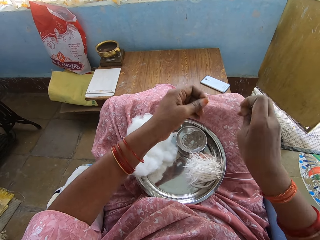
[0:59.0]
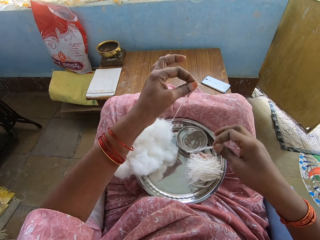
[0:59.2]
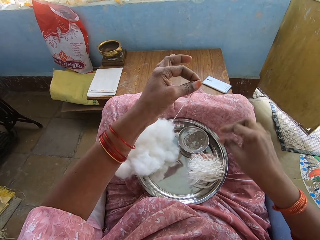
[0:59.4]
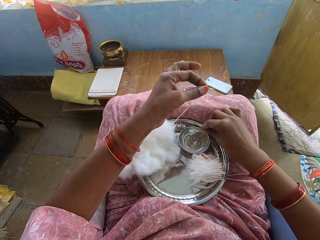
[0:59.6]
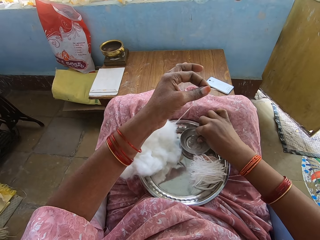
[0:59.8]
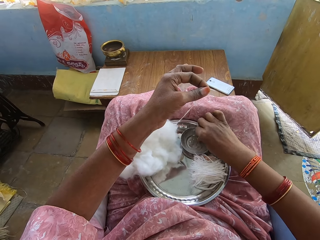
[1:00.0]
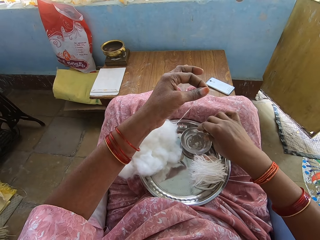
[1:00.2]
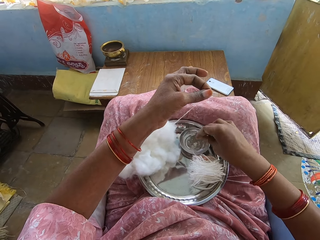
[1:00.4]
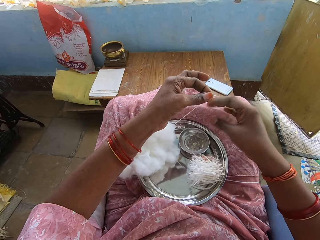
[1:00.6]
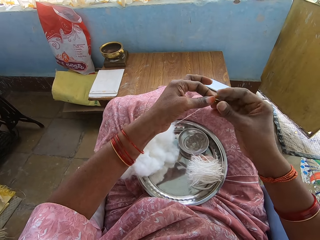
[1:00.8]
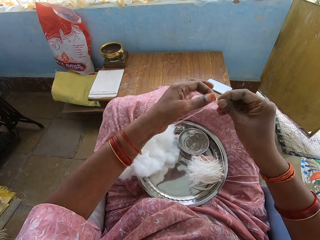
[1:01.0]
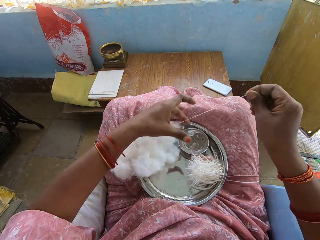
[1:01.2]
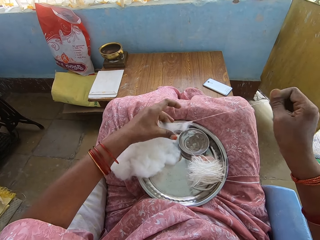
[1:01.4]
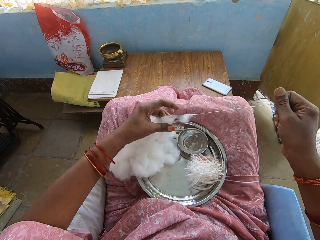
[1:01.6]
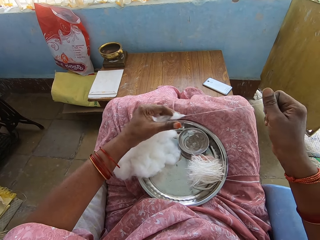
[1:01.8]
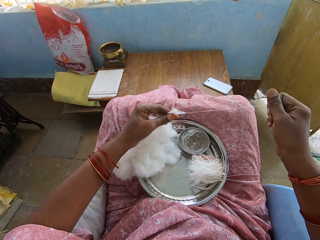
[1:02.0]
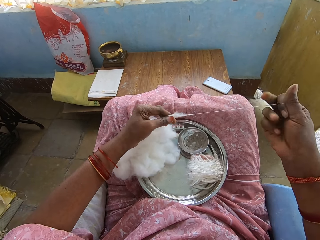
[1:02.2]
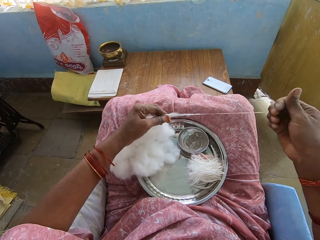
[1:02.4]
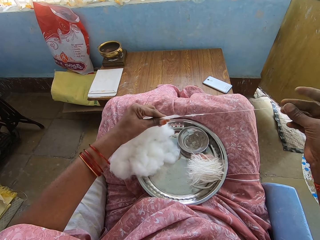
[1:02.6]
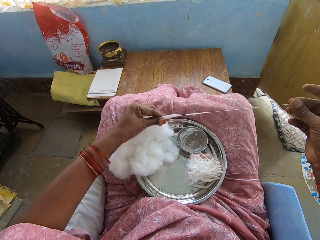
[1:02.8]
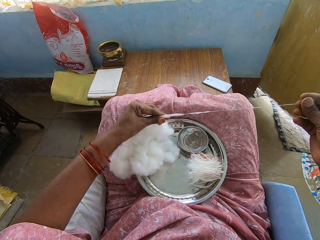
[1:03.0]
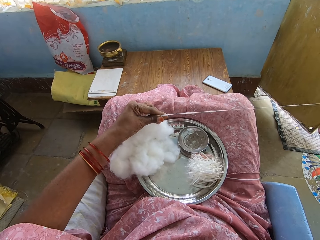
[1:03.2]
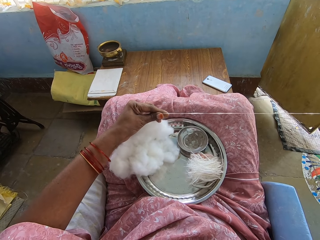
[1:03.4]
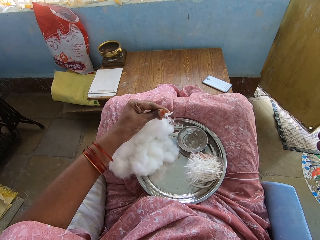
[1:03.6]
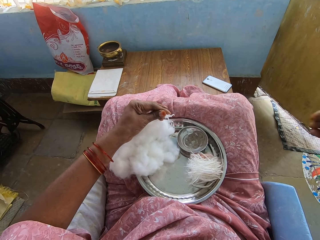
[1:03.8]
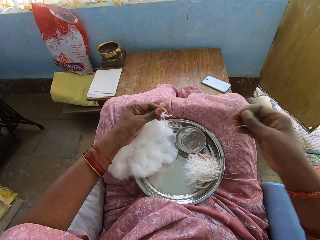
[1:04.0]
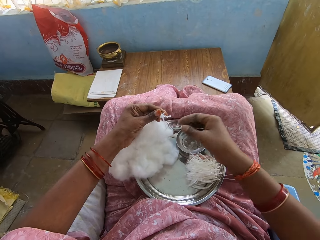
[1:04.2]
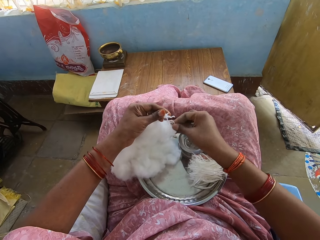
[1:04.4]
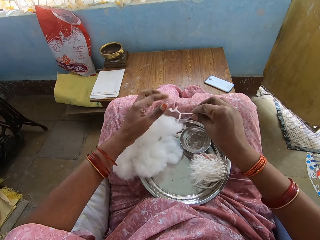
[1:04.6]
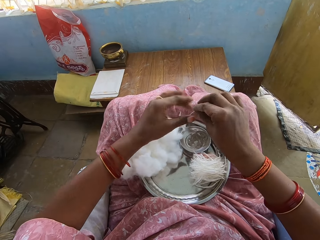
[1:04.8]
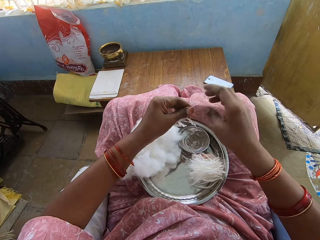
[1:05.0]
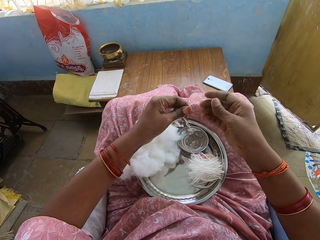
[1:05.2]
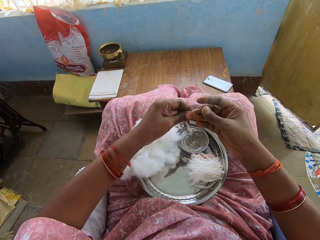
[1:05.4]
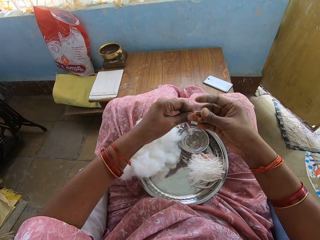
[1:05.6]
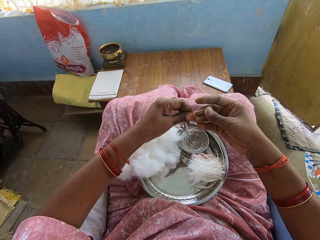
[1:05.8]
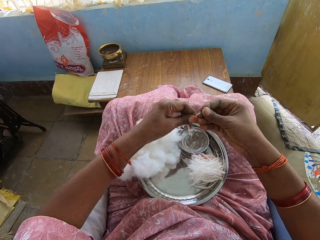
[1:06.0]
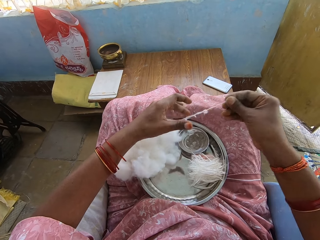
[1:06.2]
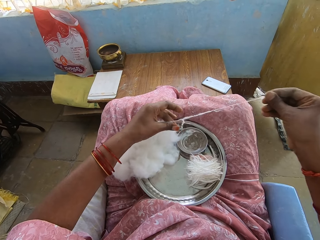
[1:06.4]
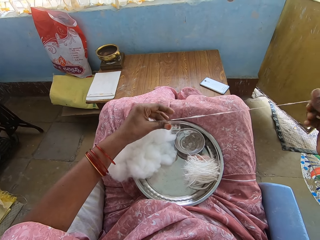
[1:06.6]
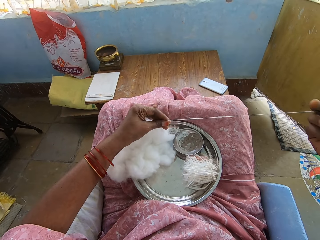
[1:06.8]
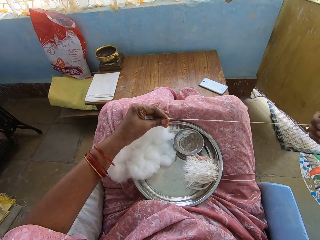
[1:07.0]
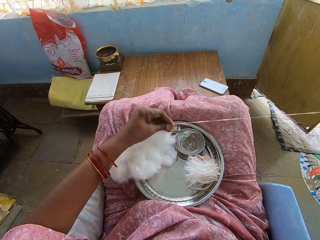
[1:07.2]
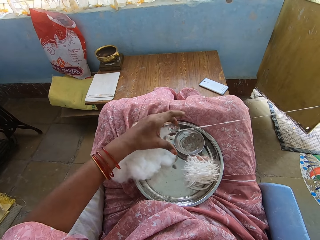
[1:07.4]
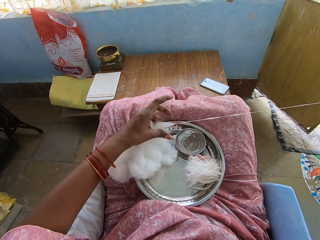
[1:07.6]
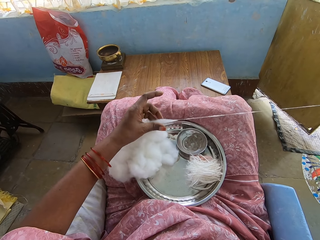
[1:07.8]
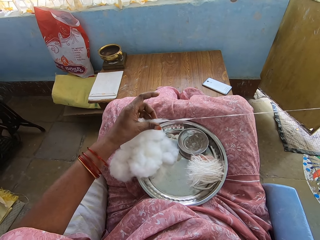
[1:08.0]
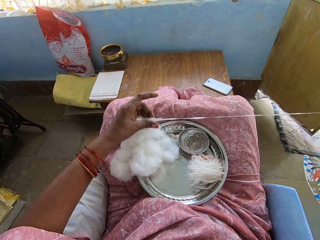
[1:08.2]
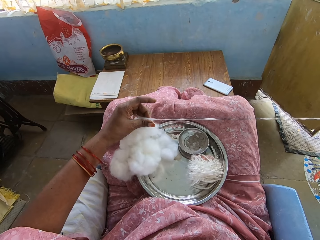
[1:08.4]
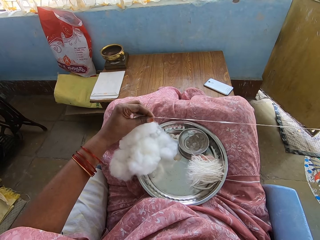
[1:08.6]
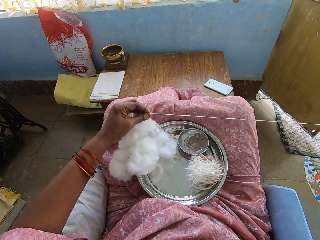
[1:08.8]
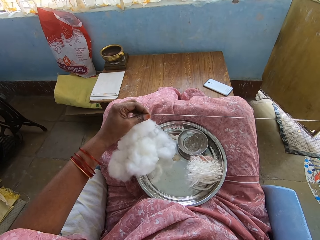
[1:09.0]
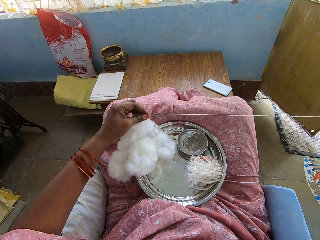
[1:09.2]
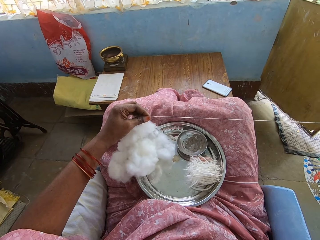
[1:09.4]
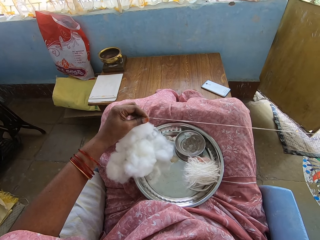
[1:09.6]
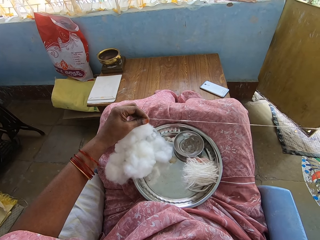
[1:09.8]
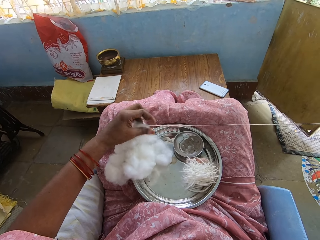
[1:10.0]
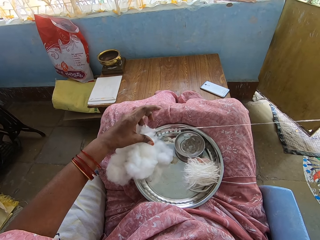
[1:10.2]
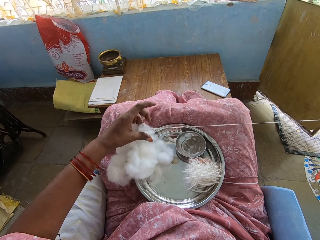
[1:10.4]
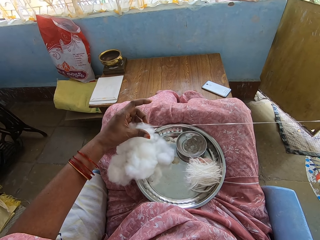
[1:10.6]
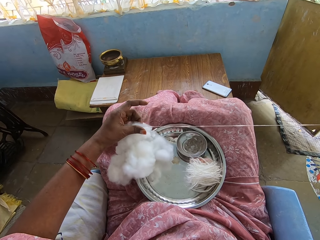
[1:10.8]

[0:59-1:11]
The camera wearer twists the thread. They cut the thread and put the thread on a tray. They dip fingers into the water in the bowl. They apply ash on the hand. They pull the thread. They pull the thread again.

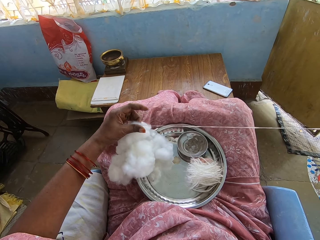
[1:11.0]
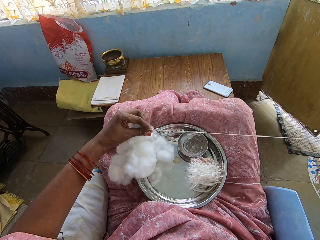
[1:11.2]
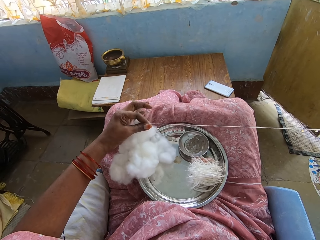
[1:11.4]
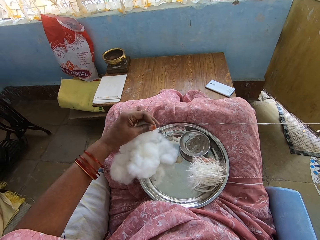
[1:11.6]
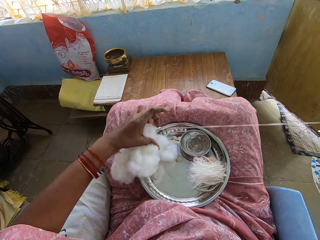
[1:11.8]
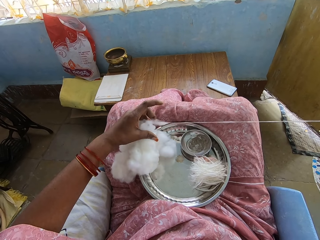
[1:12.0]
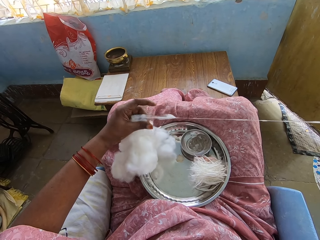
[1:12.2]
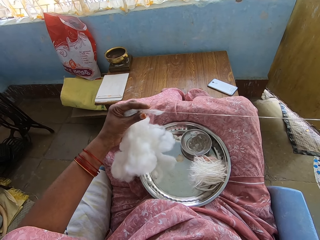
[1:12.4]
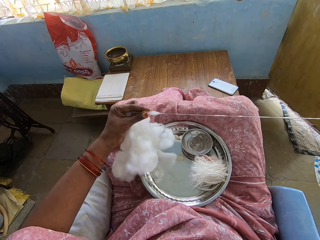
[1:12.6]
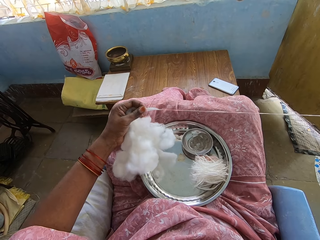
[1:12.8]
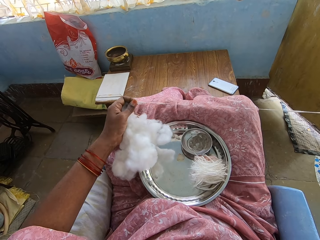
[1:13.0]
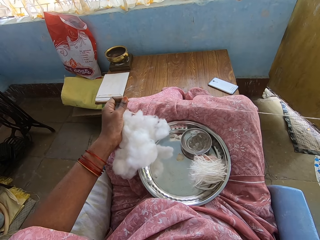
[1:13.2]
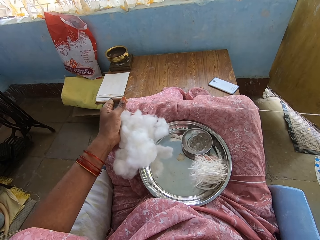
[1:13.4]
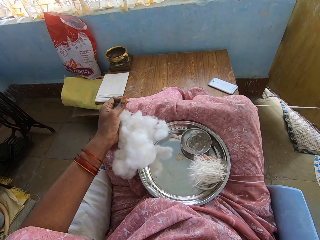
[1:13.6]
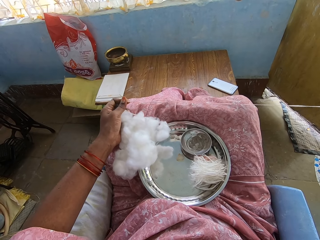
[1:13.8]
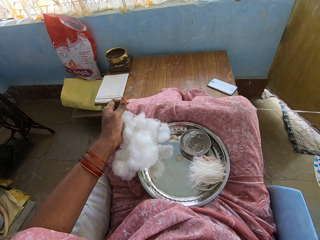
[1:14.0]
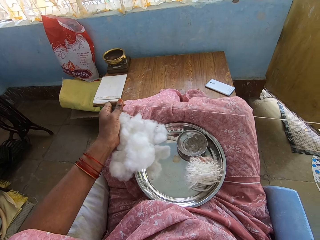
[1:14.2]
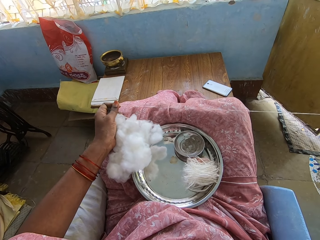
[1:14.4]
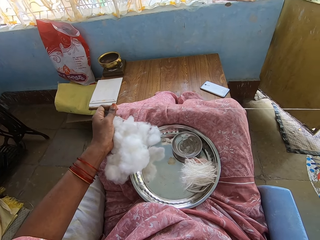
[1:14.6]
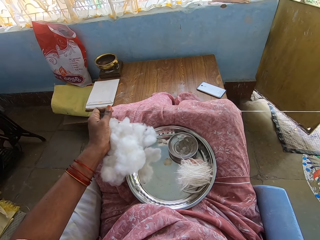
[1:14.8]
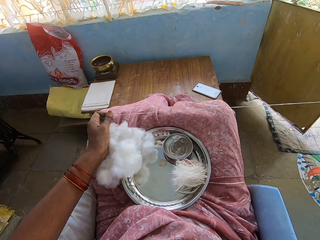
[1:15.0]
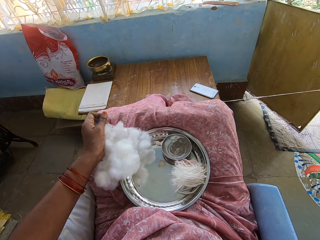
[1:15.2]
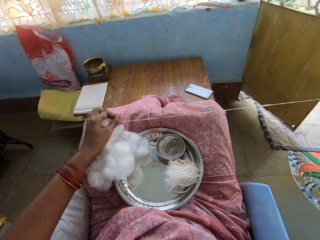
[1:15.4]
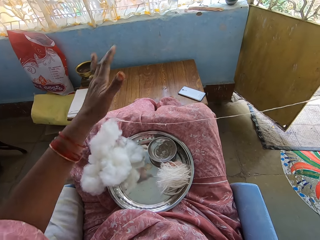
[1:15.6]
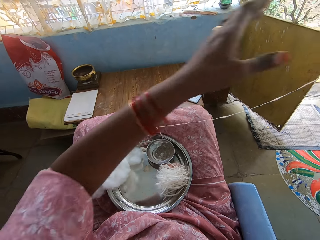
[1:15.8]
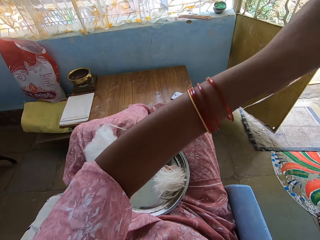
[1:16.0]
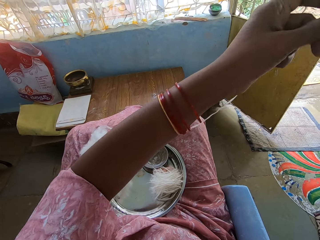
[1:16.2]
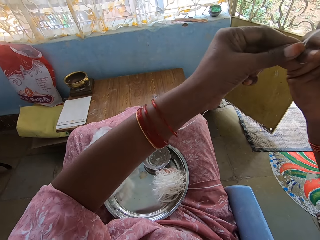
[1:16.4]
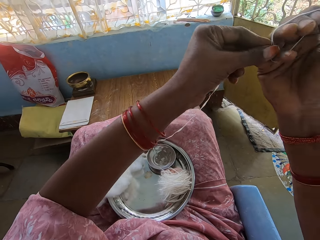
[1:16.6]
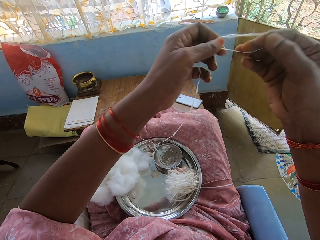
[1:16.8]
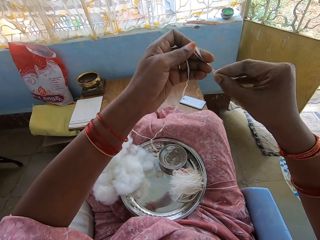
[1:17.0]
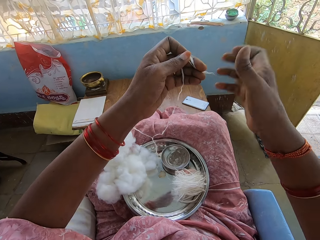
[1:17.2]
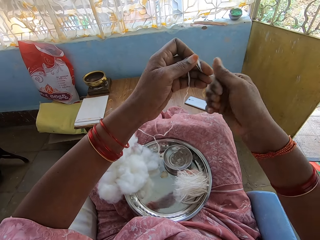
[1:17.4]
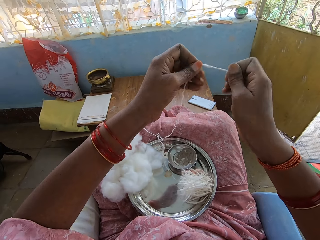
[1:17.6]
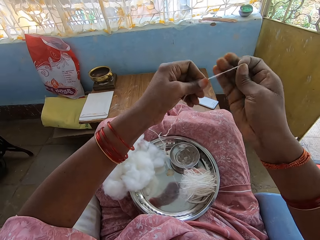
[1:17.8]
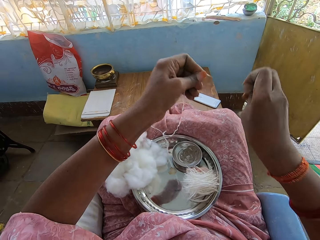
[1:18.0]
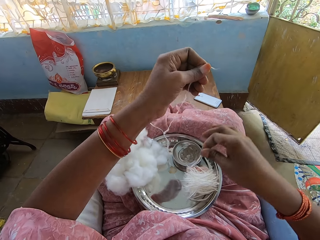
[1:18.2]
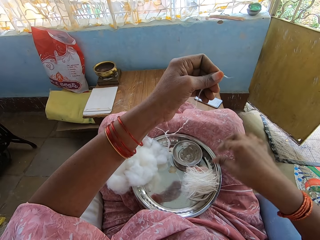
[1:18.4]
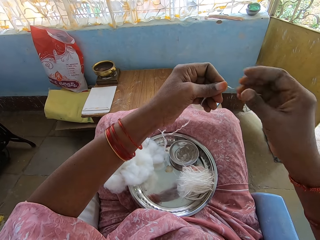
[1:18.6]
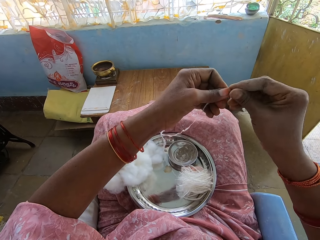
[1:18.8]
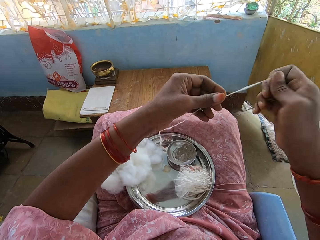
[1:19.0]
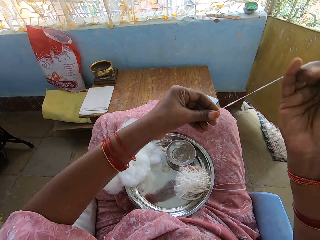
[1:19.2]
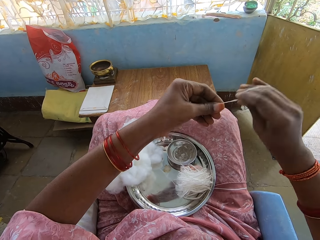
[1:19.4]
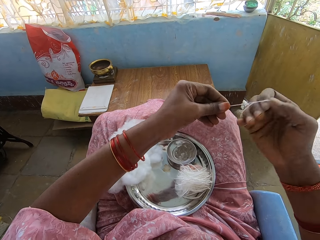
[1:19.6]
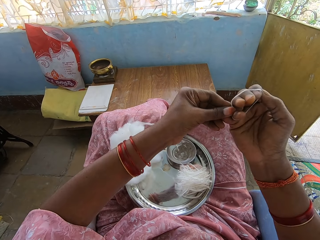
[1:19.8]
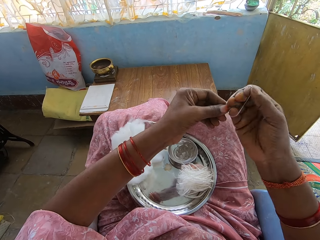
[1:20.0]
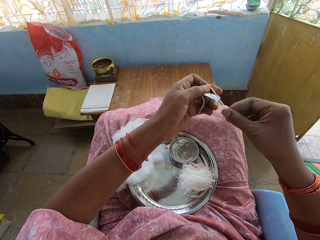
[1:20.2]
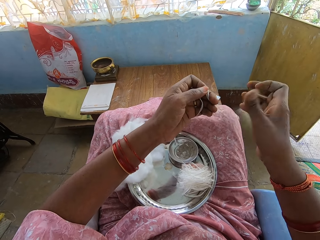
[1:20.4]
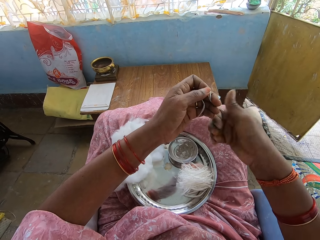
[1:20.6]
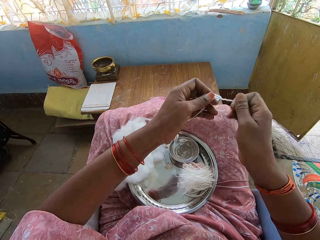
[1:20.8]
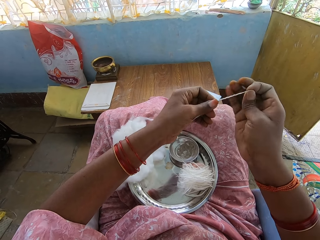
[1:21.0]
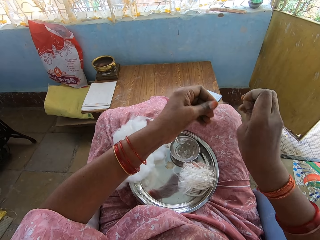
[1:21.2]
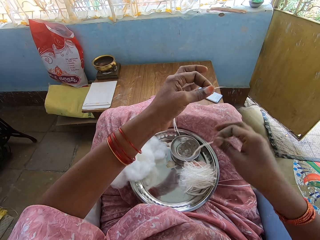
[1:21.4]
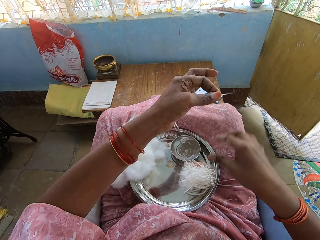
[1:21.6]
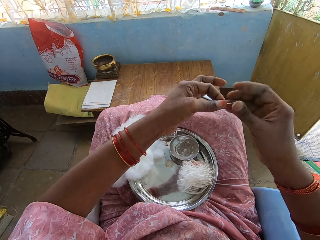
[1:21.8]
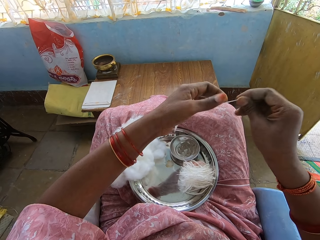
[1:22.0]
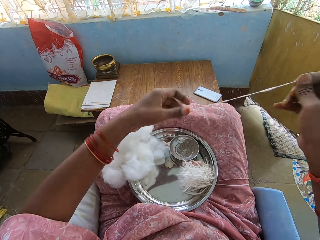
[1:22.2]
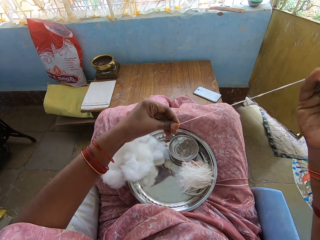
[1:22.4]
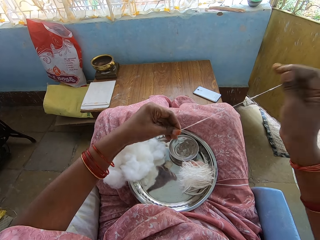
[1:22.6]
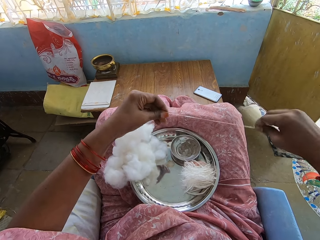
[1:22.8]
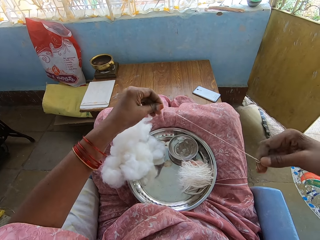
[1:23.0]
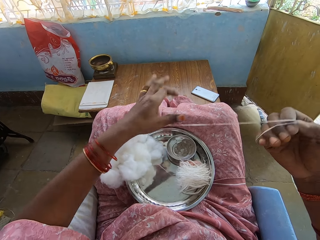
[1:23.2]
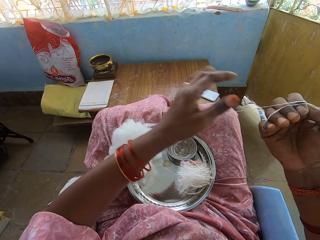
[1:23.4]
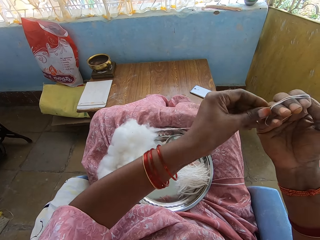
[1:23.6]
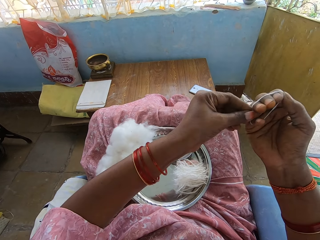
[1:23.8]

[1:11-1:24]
The camera wearer twists the thread or cotton wool. They cut the thread and put the thread on a tray. They pull out the cotton wool. They fold the thread, twist the thread, cut the thread, and drop the thread on the tray. They pull out the cotton wool. They fold the thread.
